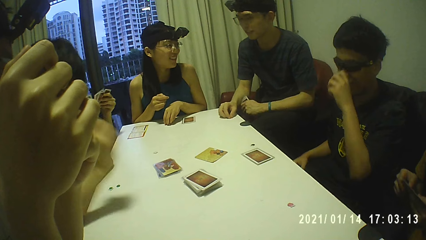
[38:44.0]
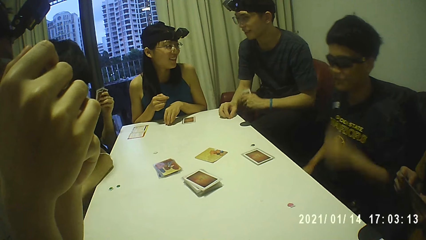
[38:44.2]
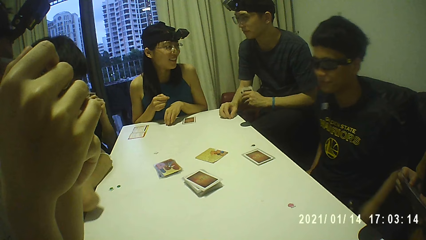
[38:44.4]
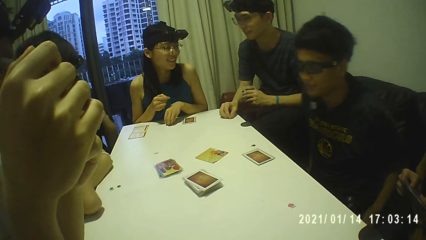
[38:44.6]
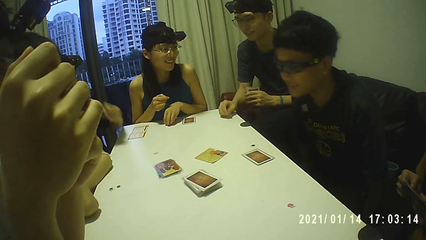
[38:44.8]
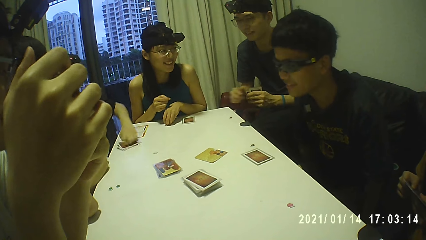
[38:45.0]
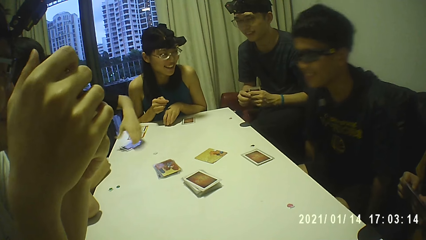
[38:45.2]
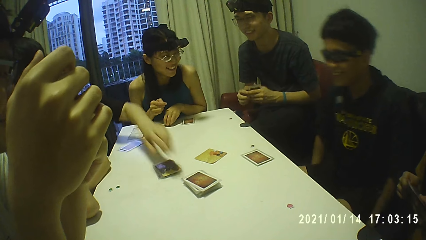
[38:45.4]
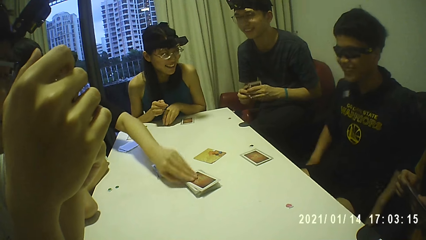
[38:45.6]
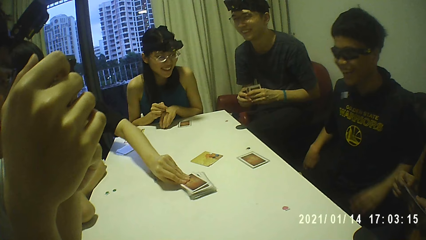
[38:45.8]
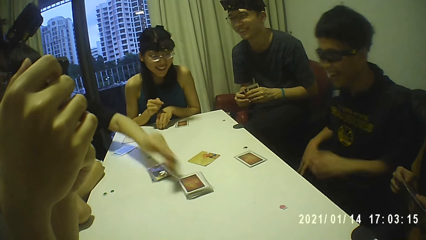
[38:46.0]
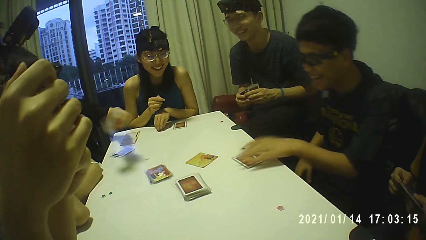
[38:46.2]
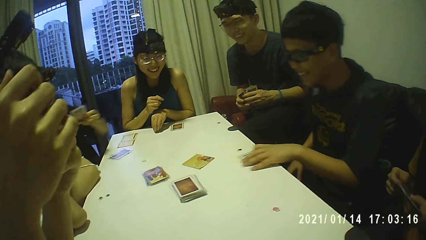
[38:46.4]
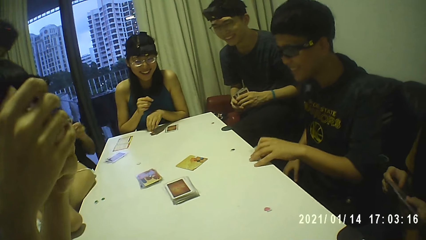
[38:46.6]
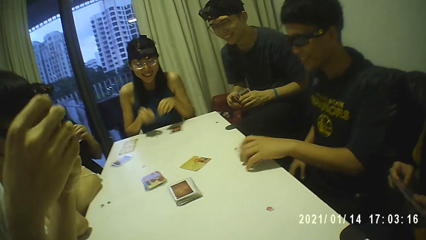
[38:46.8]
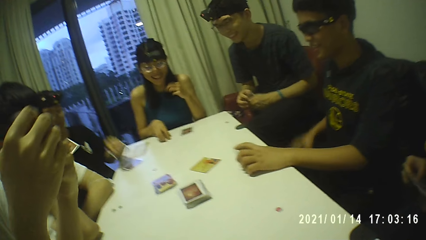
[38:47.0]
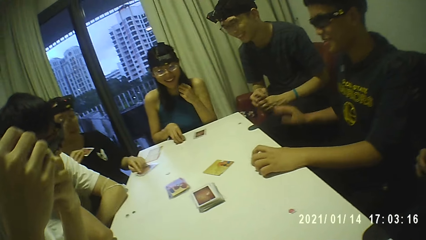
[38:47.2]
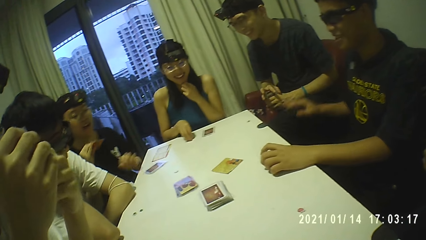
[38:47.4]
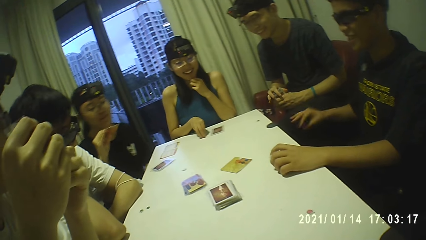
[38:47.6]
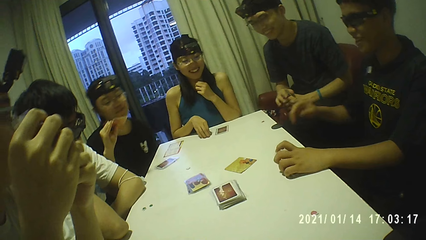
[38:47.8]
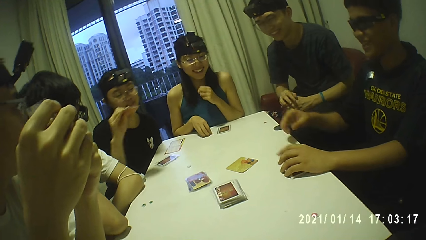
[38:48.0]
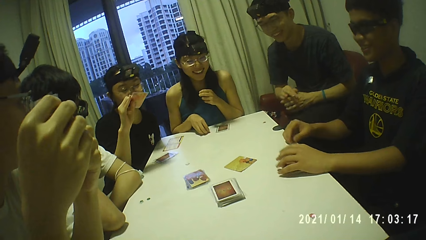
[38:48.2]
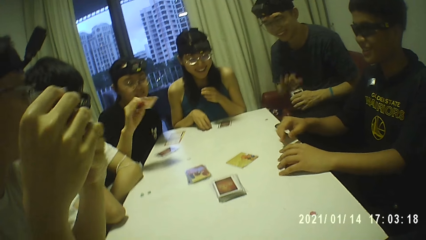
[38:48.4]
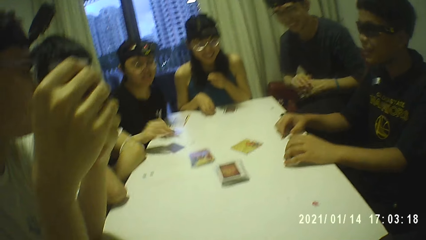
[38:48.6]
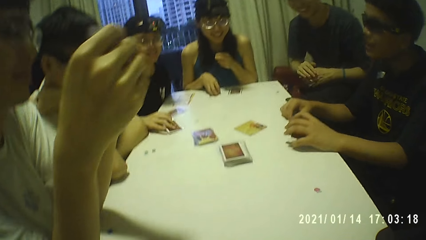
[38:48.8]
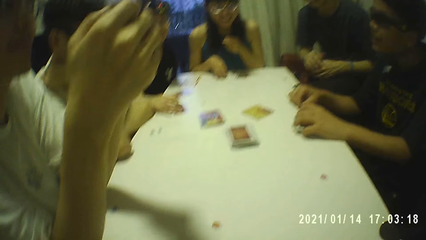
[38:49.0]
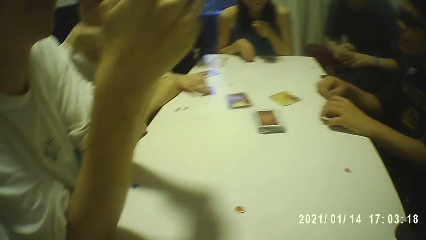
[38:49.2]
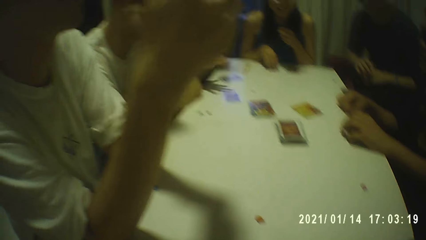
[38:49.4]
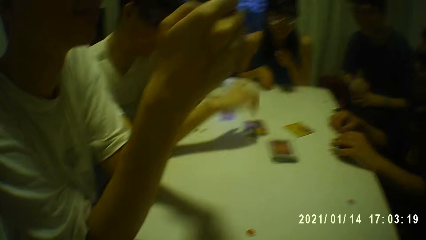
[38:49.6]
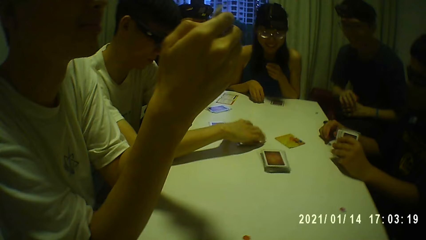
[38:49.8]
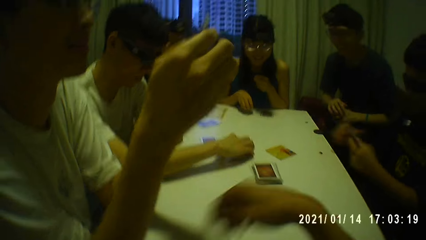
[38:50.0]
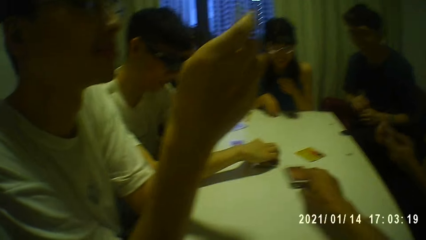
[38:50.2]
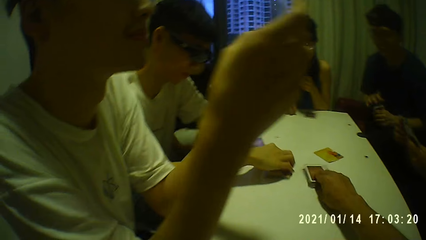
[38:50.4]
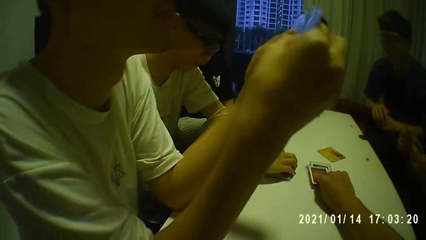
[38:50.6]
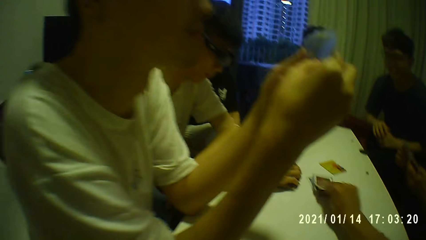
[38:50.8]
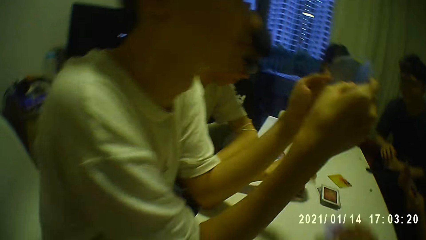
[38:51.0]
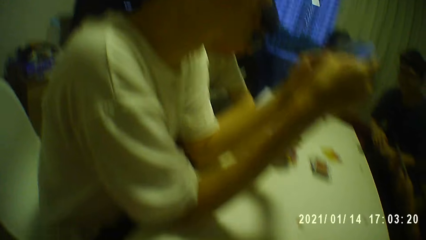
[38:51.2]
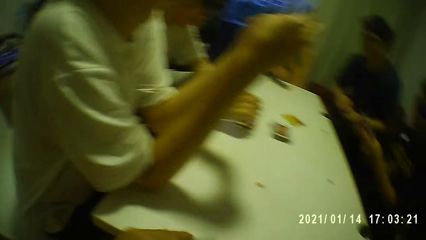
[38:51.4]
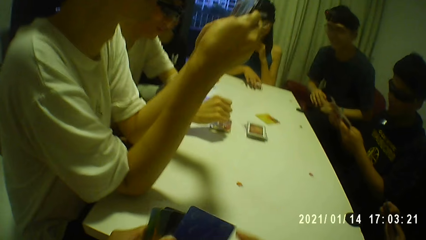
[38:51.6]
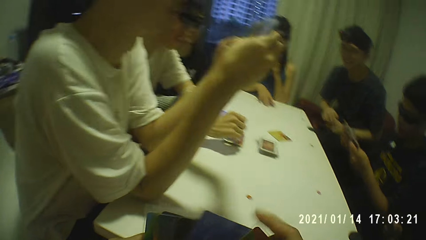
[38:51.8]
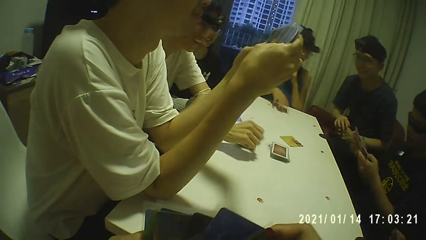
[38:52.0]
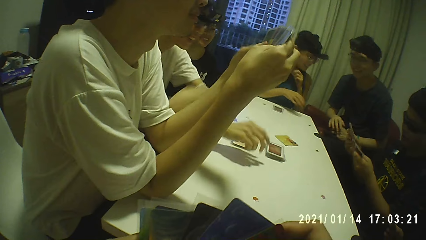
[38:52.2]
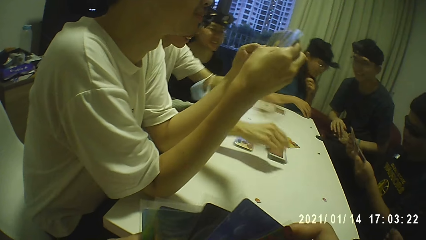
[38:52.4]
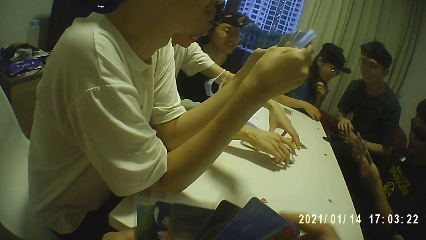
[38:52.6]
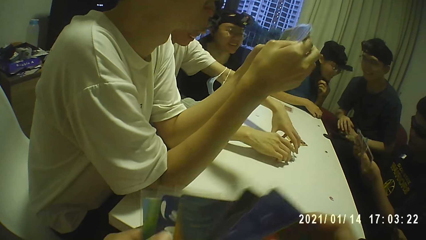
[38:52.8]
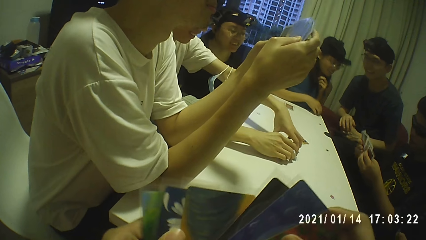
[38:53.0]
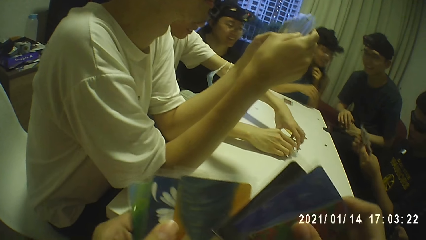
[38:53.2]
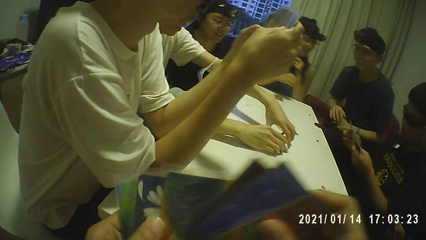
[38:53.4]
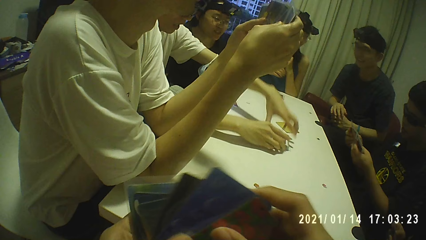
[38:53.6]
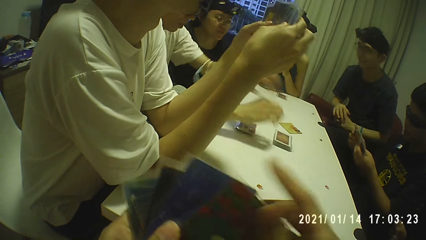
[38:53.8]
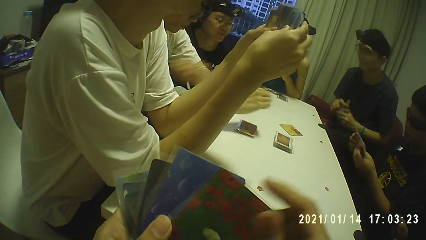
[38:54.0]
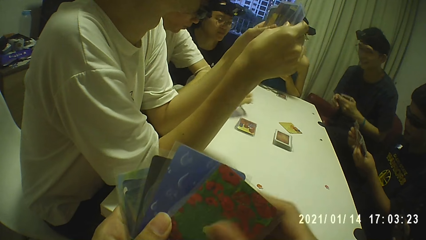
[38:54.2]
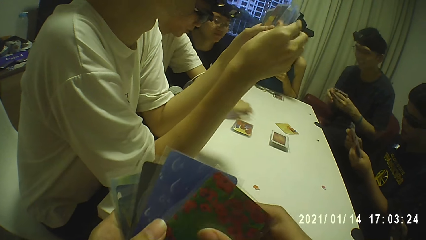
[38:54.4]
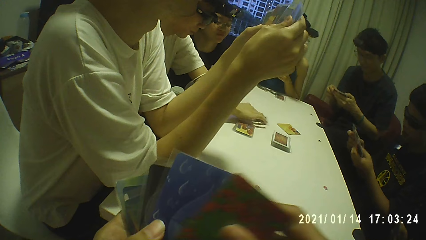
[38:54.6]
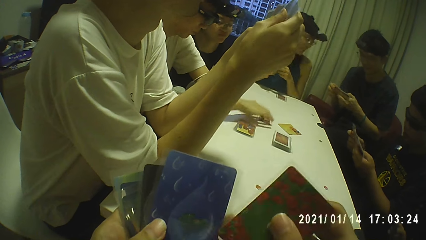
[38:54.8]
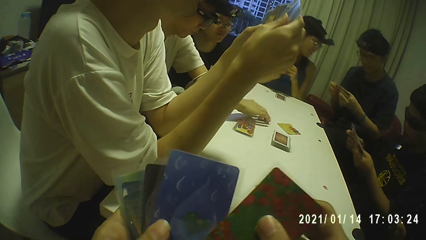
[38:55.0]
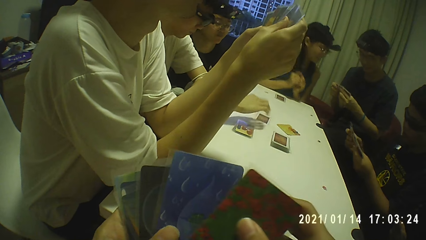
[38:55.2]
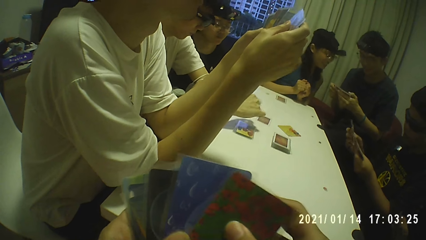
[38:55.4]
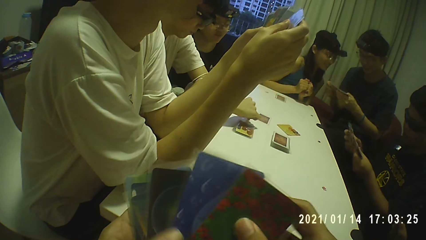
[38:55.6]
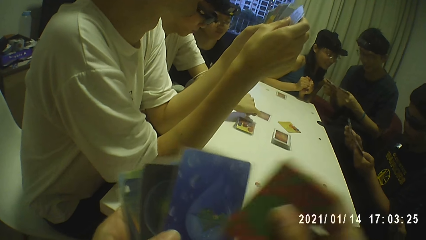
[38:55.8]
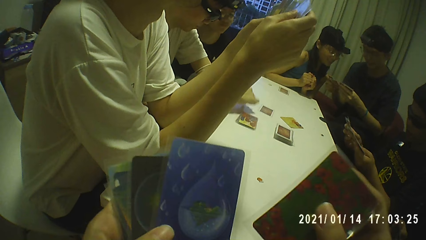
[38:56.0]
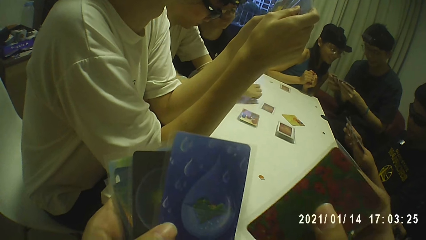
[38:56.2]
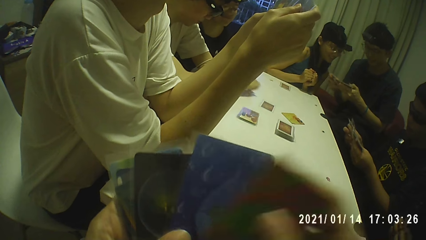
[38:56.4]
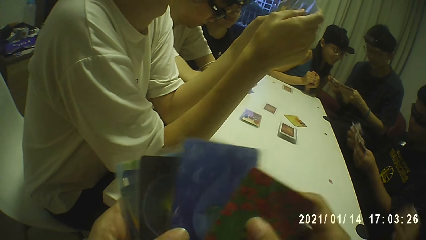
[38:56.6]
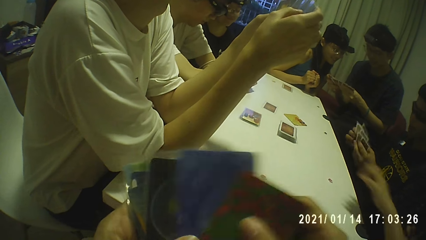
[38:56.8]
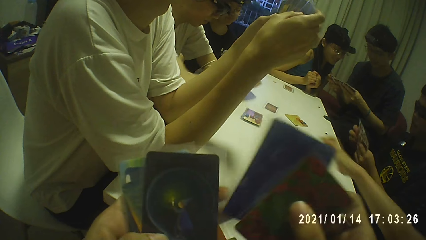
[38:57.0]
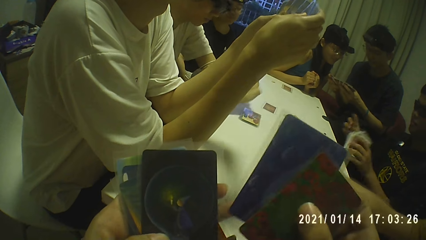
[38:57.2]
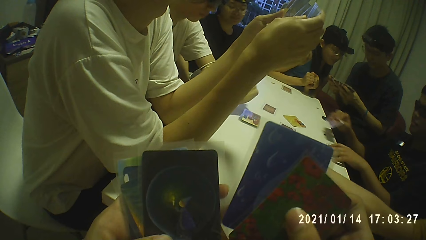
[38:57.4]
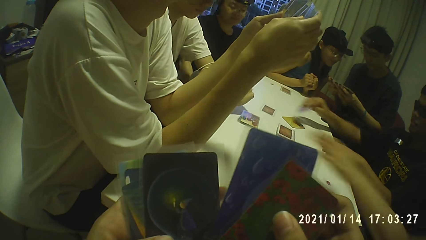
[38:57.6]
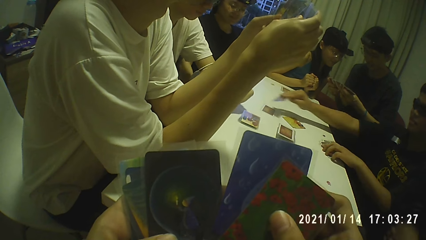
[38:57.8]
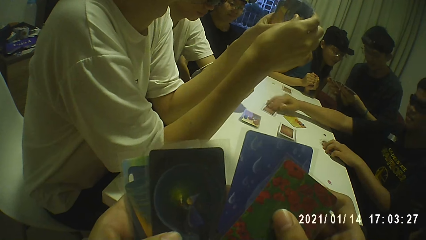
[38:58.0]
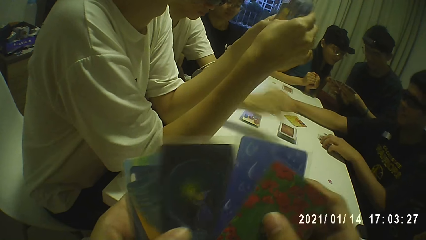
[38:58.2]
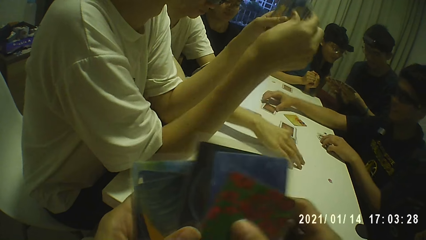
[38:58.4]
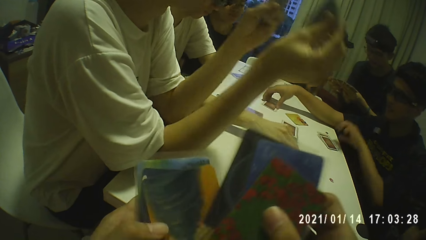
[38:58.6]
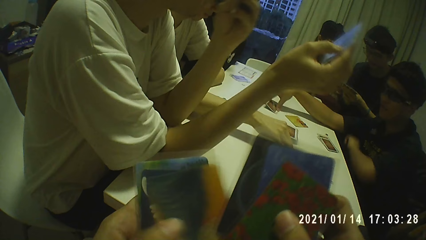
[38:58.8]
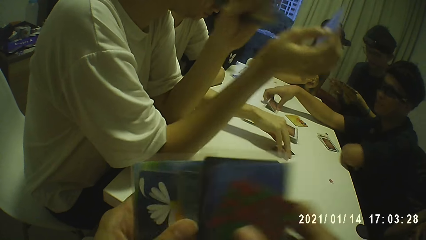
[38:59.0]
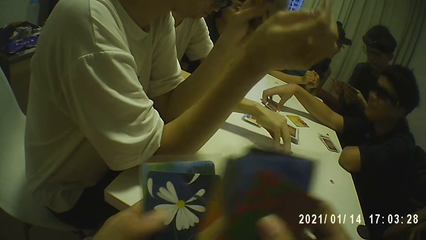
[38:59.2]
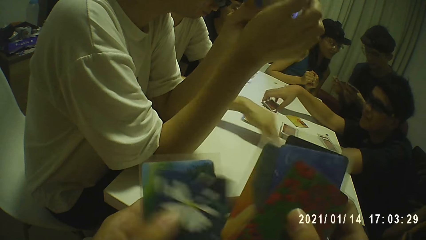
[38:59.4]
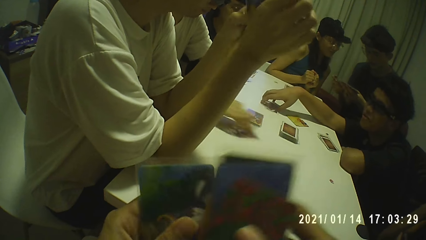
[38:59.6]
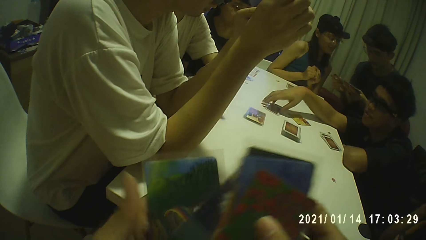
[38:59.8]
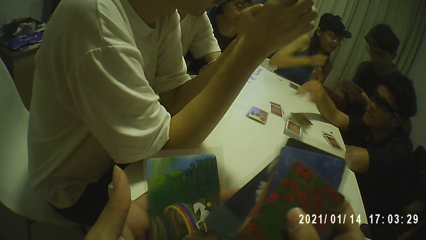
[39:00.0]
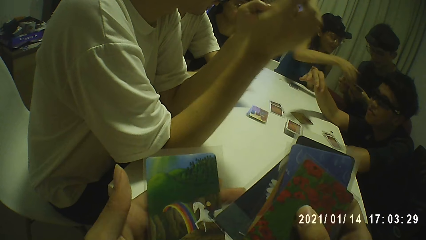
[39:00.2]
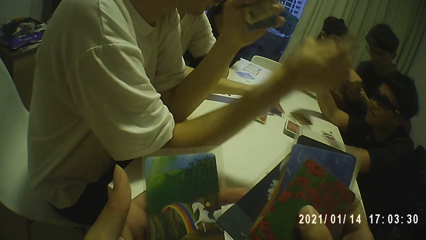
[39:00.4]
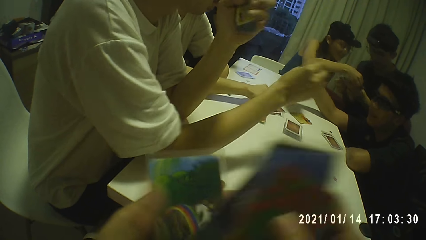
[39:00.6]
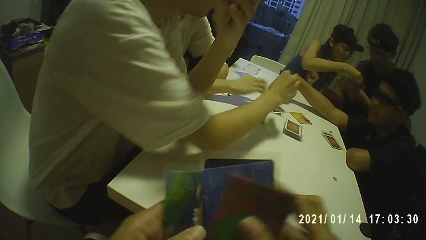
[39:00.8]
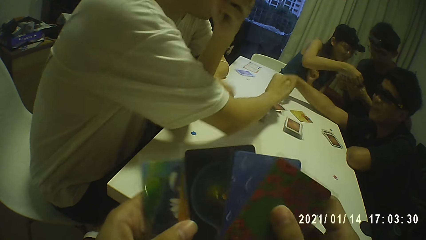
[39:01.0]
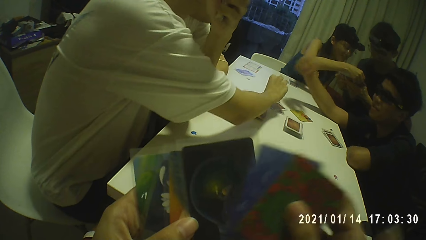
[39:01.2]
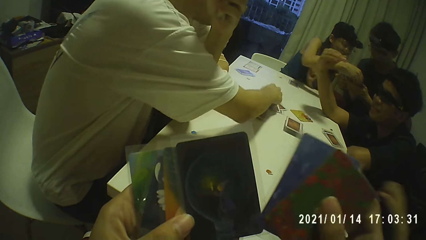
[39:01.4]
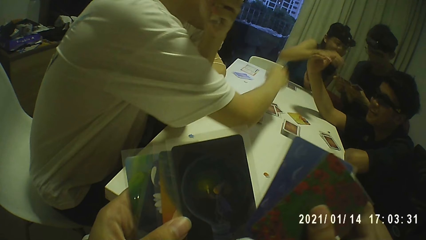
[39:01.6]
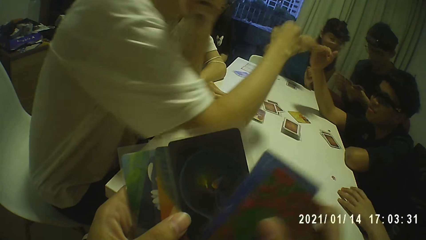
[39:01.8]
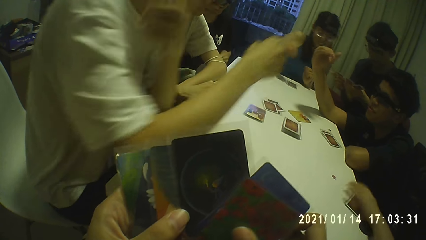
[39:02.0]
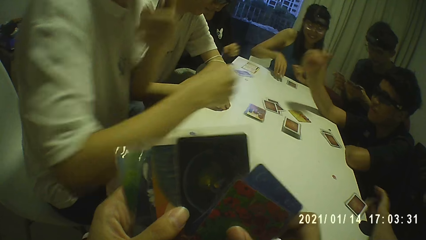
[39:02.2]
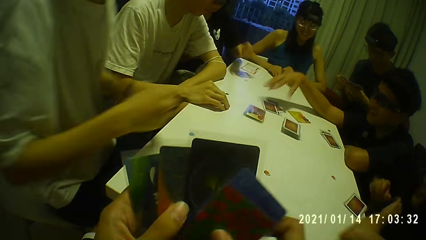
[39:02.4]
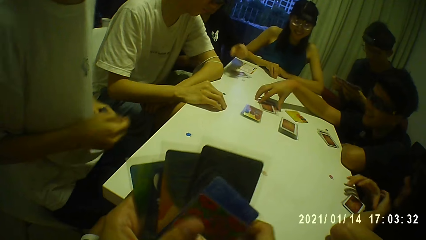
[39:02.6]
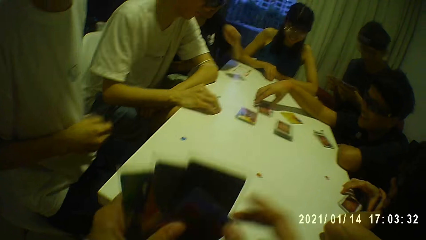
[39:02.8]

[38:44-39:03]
A man adjusts an eyeglass on his face with his left hand. Another man holds the cards with both hands. A woman drops the cards on the table with her left hand. The woman picks a card from the cards on the table with her left hand. The first man touches the cards on the table with his left hand. The woman drops the card on the cards on the table with her left hand. The woman drops a card on the table with her right hand. The first man picks the cards from the table with his left hand. A third man moves the cards on the table with his right hand. A fourth man shuffles the cards with both hands. The camera wearer picks a card from the cards on the table with his right hand. The first man holds the cards with both hands and shuffles the cards with both hands. The camera wearer shuffles the cards with both hands. He looks around. The third man moves the cards on the table with both hands. The second man shuffles the cards with both hands. The third man moves a card on the table with his right hand. The camera wearer touches playing cards. Another woman picks a card from the cards on the table with her left hand. The first man drops the cards on the table with his left hand. The first man drops a card on a card on the table with his right hand. The first man moves the cards on the table with his right hand. The third man moves a card on the table with his right hand. The first man converses with the group of people. A third woman touches the cards in the second man's hands with her right hand. The fourth man drops a card on the cards on the table with his right hand. The second woman drops the cards on the table with her left hand.
